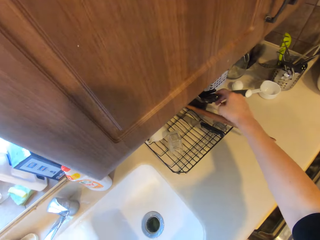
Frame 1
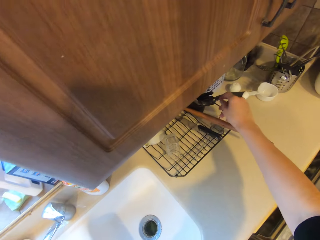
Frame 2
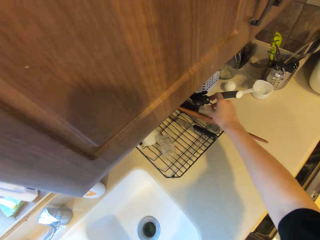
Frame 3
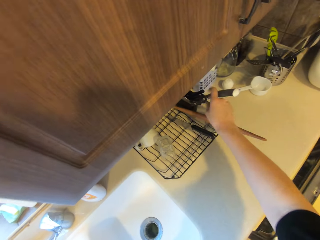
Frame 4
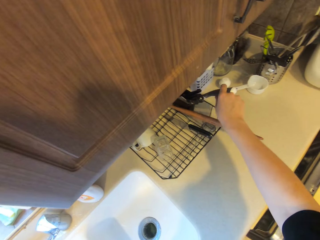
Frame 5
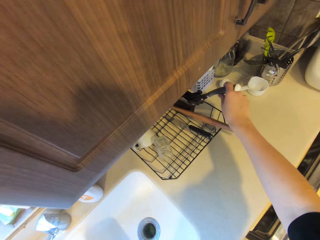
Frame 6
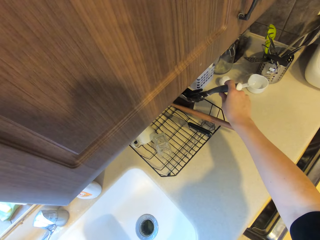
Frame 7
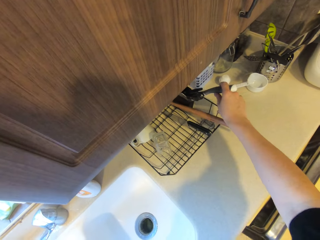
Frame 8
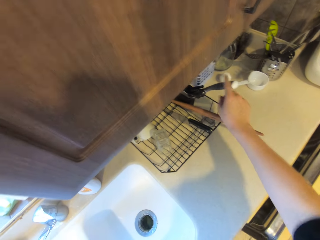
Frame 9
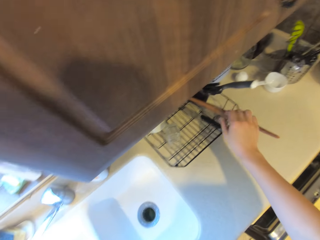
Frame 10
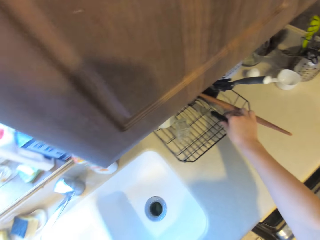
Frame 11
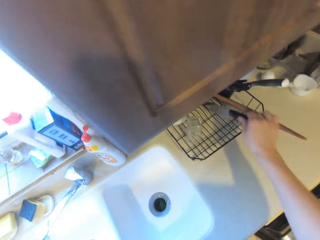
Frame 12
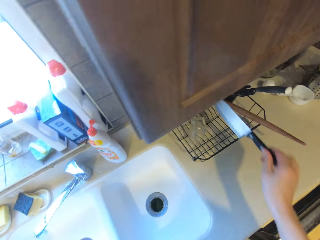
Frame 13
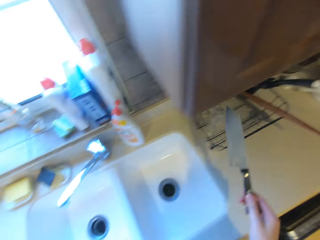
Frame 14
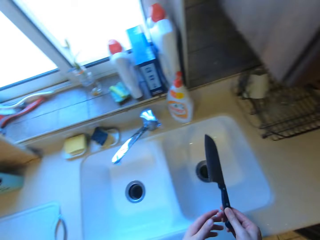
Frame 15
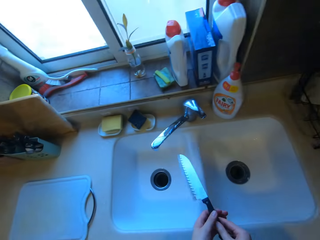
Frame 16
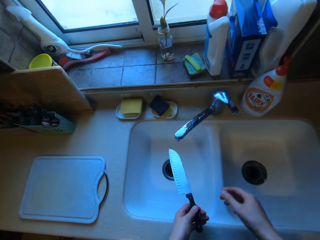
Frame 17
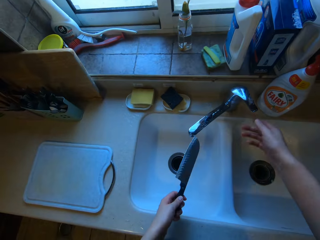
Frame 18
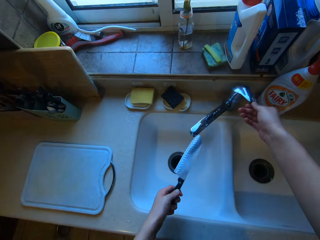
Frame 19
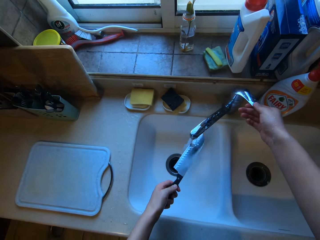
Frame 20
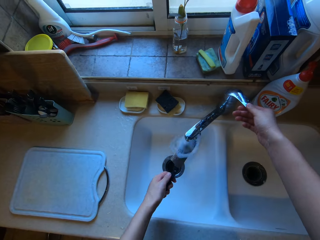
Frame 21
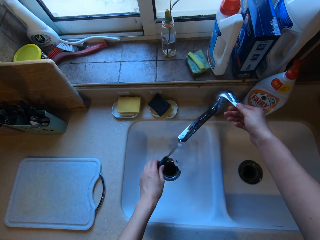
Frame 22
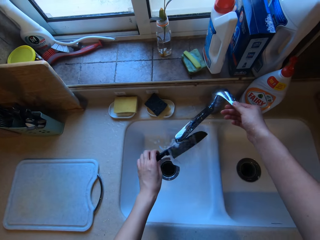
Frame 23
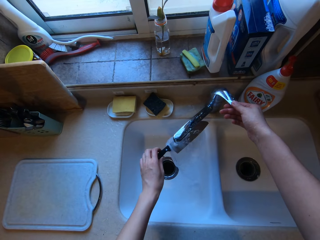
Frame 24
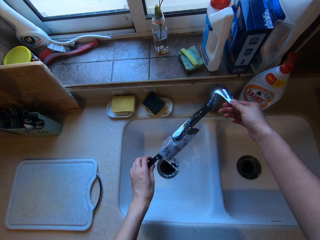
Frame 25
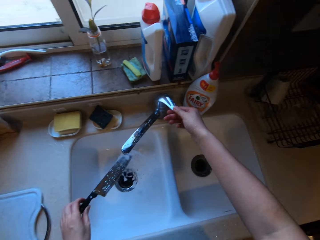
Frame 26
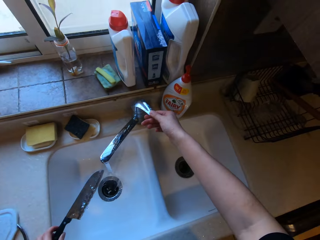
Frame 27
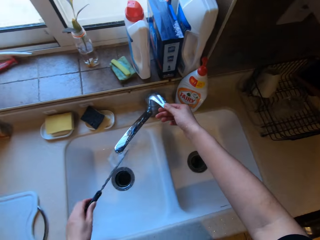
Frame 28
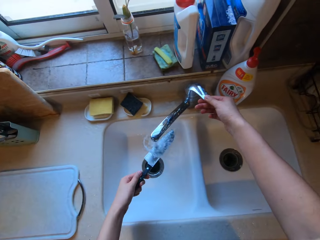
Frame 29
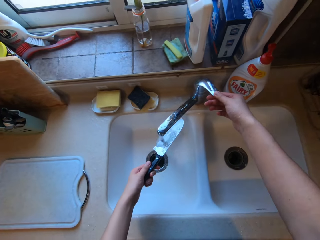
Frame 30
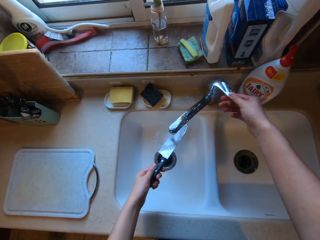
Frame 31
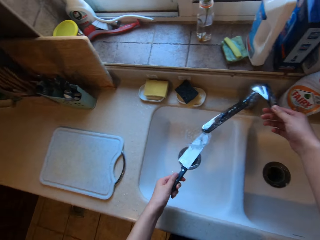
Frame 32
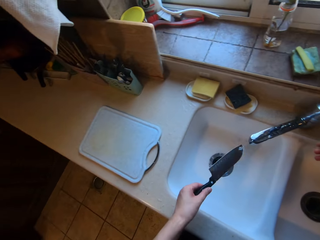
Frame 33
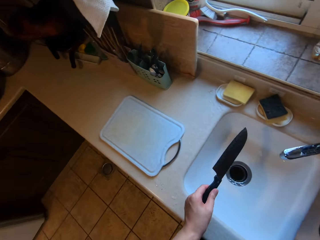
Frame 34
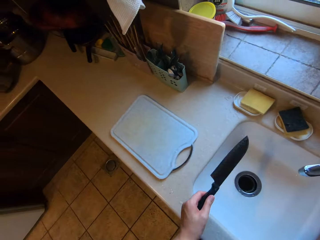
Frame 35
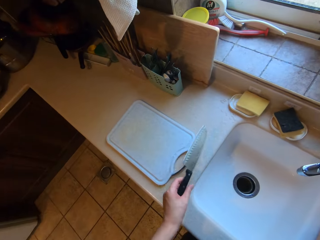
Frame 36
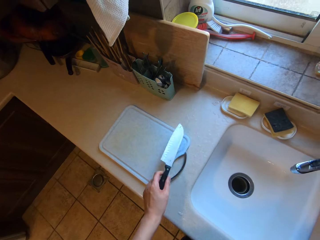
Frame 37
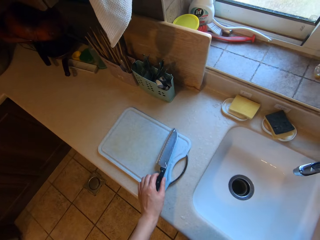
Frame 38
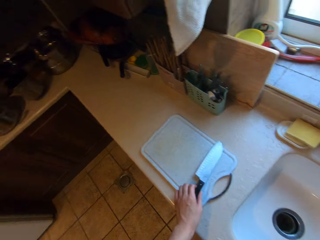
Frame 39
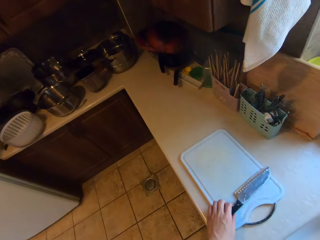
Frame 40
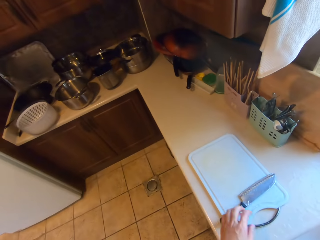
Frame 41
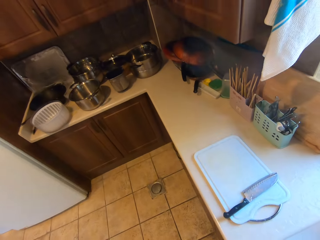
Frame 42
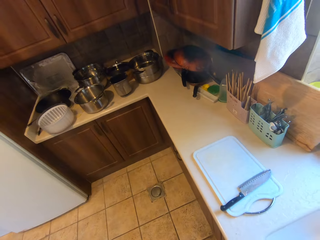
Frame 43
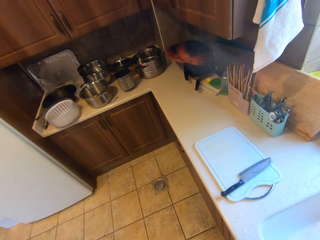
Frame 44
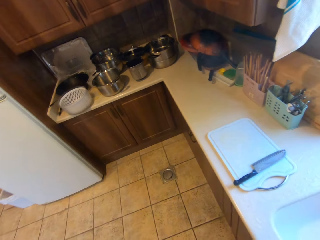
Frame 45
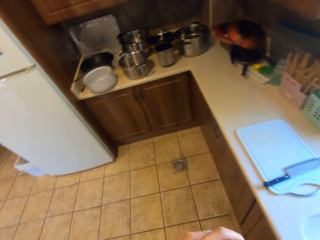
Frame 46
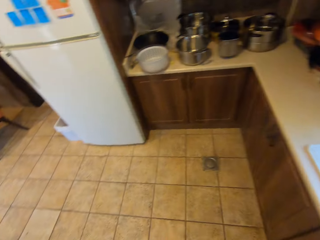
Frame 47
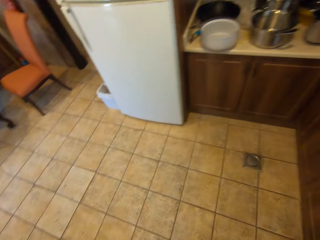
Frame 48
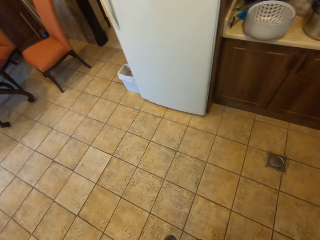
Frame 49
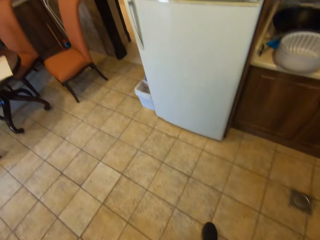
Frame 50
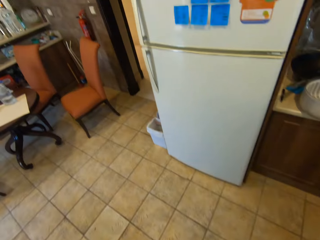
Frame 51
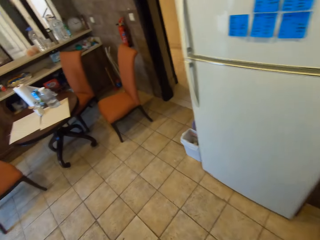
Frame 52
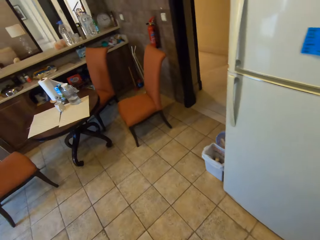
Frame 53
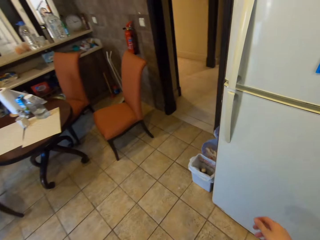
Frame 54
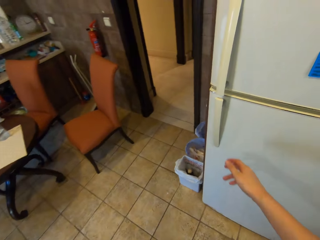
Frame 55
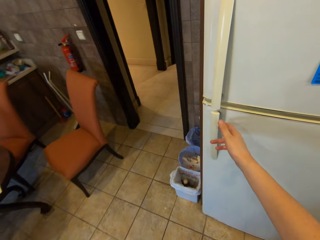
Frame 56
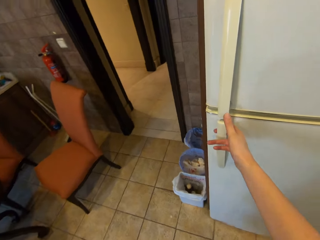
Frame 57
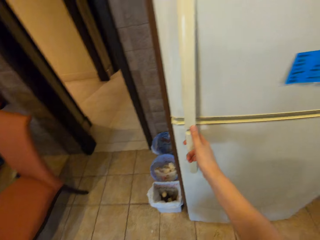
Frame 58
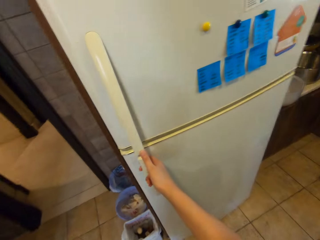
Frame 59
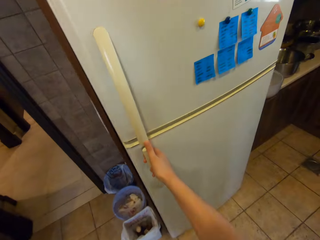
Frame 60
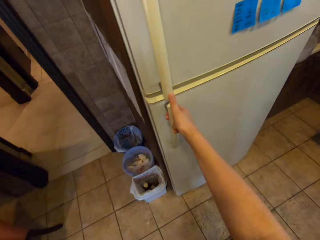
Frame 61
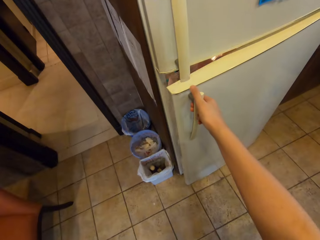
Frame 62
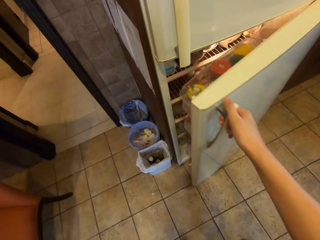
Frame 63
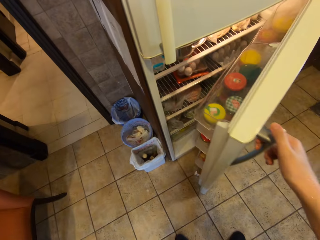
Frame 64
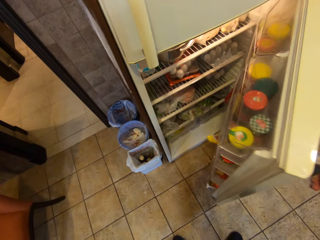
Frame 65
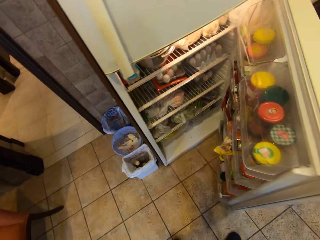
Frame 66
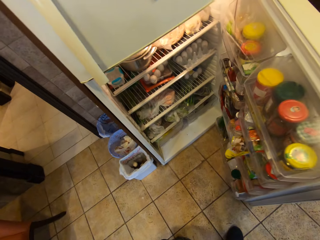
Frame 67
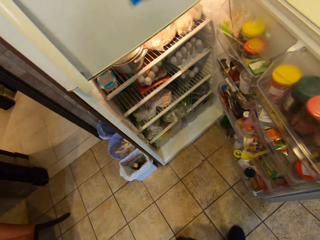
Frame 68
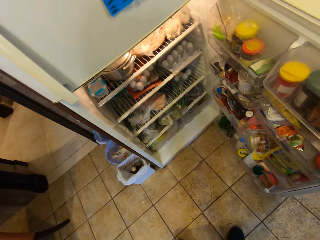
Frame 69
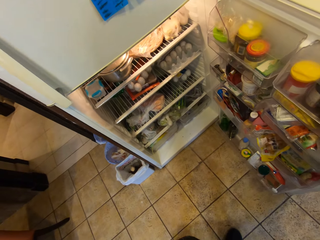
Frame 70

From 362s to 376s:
The camera wearer touches a knife. She picks the knife from a rack with her right hand. She passes the knife in her right hand to her left hand. She opens the tap with her right hand. She rinses the knife in her left hand. She places the knife in her left hand on the chopping board. She walks around the kitchen. She opens a fridge door with her right hand.

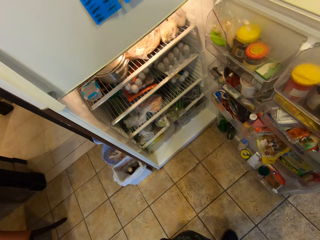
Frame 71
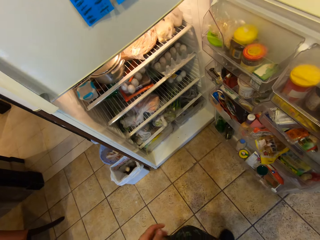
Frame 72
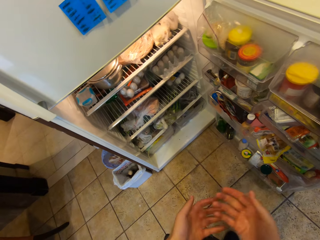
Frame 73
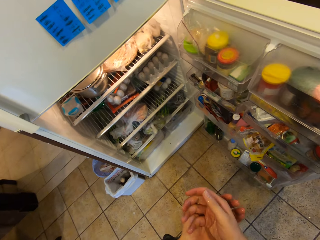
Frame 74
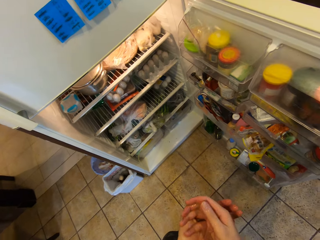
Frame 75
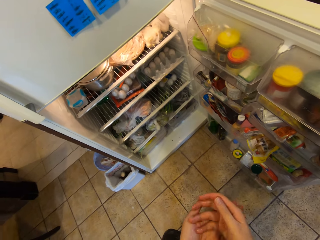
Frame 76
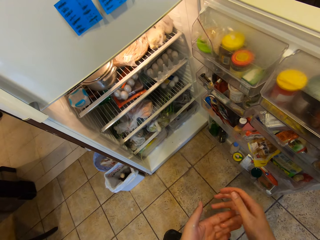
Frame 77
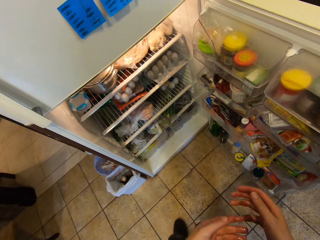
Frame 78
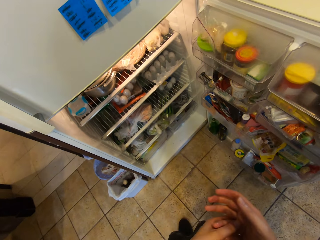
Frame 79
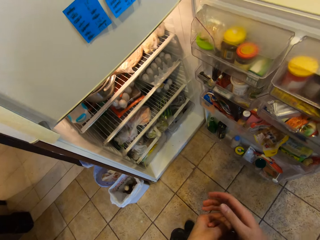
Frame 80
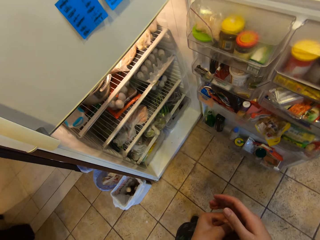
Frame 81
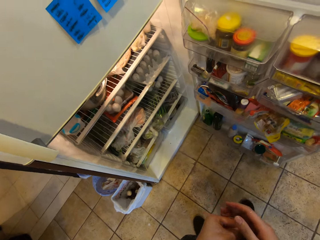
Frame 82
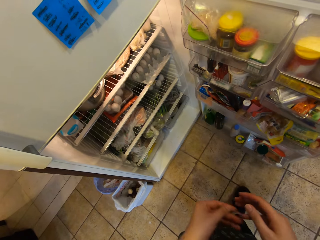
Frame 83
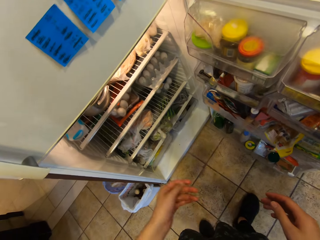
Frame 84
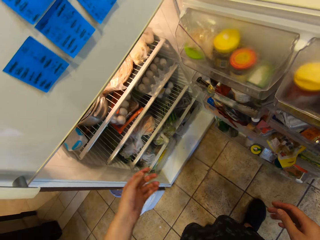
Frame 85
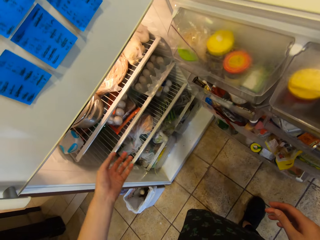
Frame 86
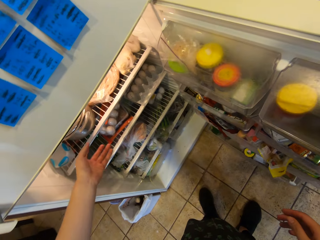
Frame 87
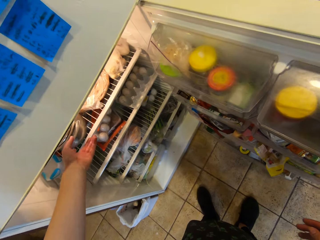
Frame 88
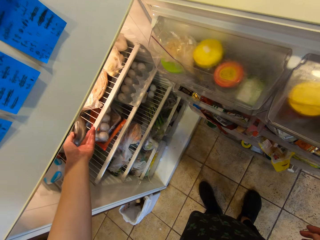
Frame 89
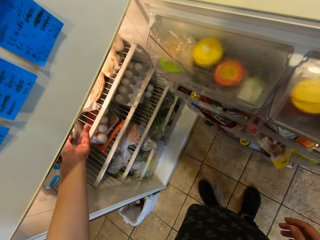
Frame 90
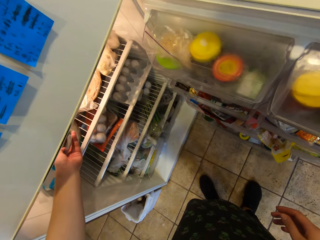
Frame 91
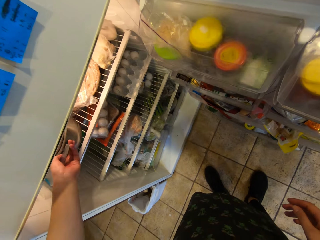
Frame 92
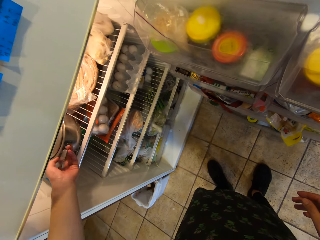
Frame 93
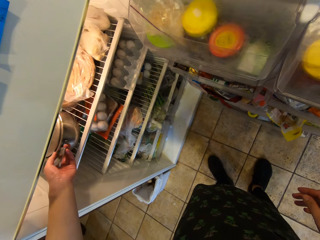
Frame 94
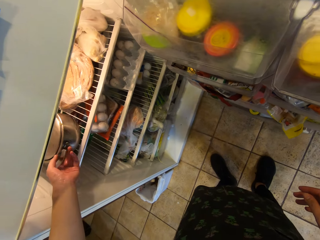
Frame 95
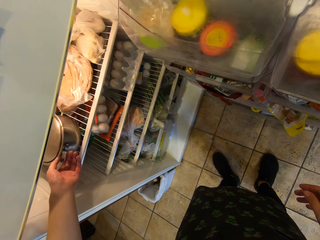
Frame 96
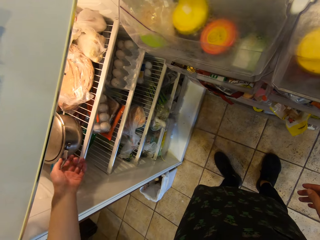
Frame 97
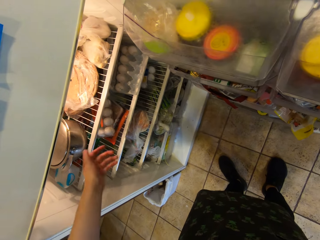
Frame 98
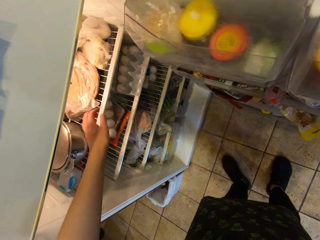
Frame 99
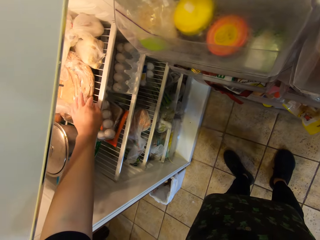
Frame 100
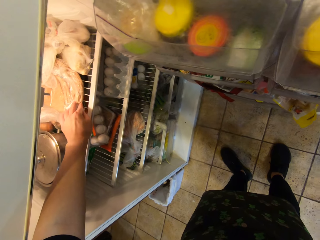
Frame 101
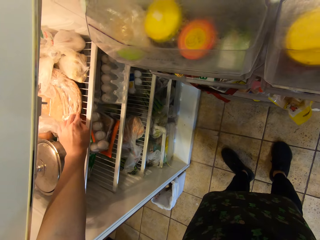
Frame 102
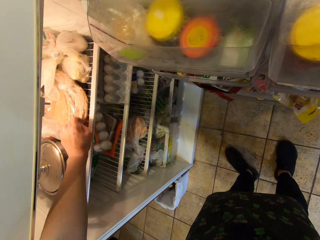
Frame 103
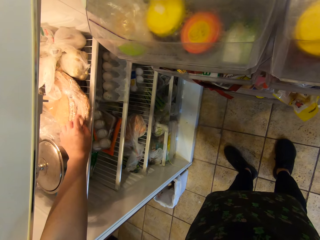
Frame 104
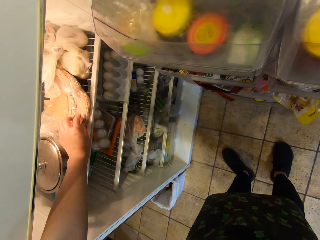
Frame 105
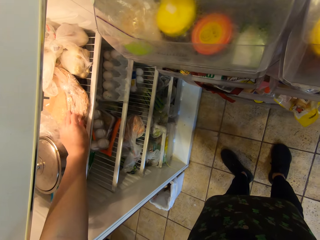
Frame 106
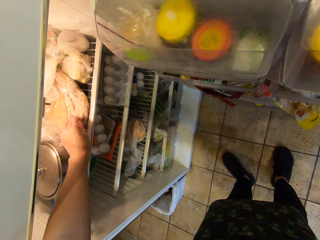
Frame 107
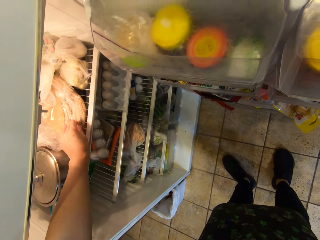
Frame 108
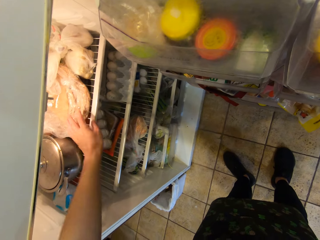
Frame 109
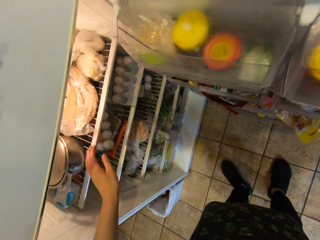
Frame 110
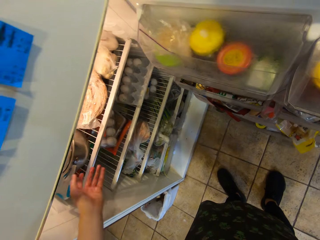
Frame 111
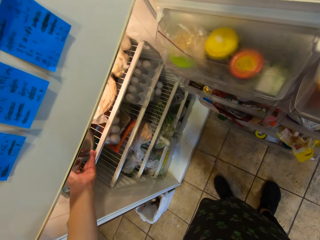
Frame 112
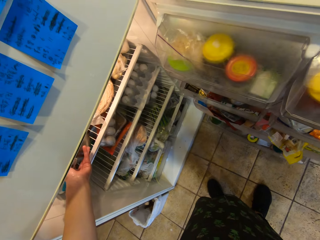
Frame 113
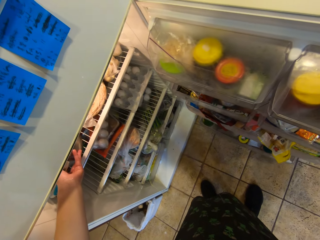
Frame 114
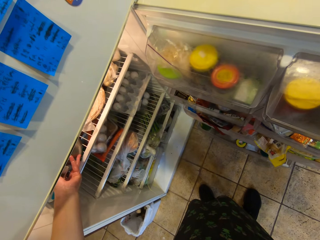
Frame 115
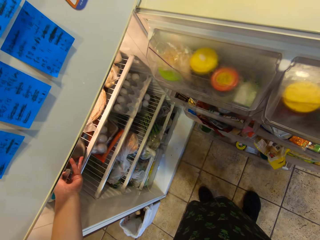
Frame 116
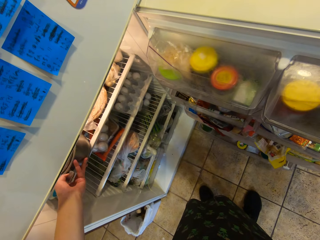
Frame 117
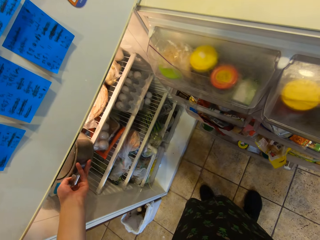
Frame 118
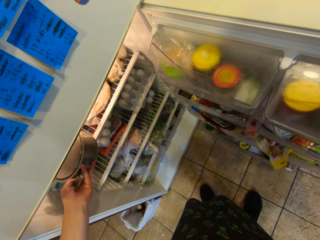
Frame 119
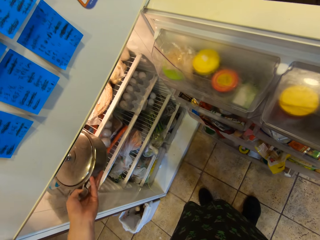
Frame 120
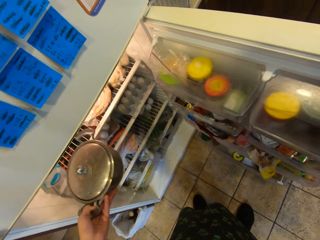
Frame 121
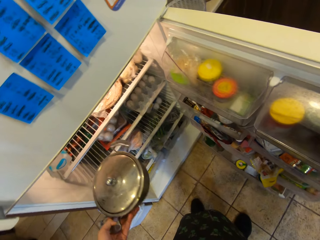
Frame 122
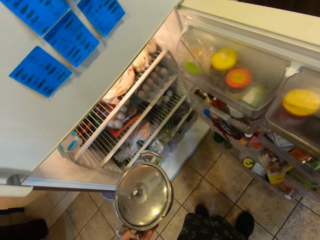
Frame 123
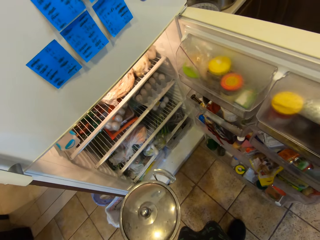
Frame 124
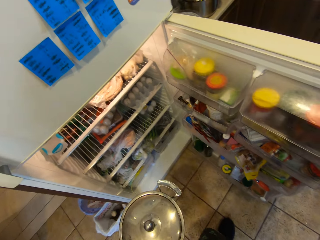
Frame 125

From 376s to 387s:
The camera wearer puts her hands together. She touches a cooking pot. She adjusts a stainless bowl in the fridge with her left hand. She adjusts a pack of wrap in the fridge with her left hand. She touches a paper. She carries the stainless bowl from the fridge with her left hand.
